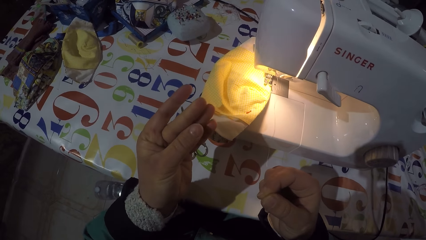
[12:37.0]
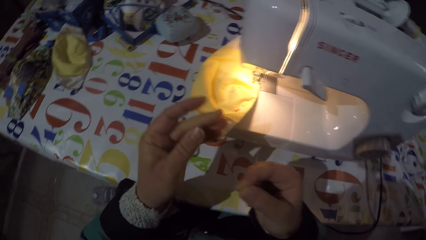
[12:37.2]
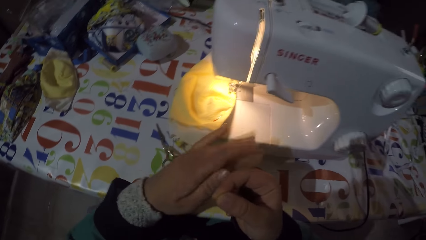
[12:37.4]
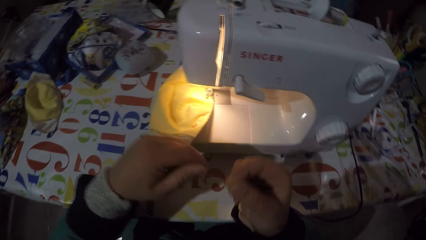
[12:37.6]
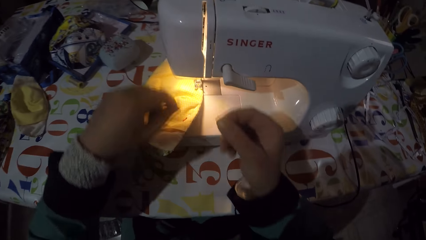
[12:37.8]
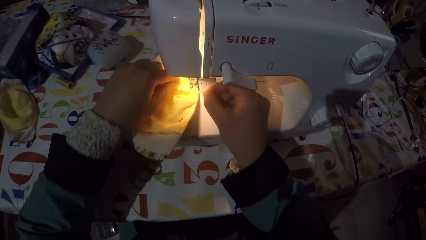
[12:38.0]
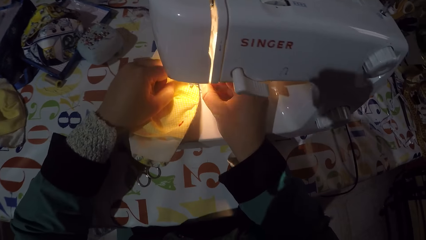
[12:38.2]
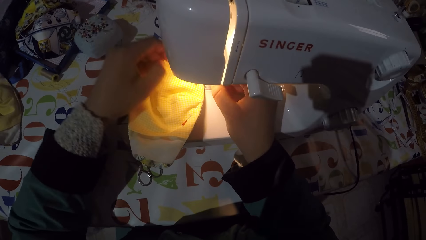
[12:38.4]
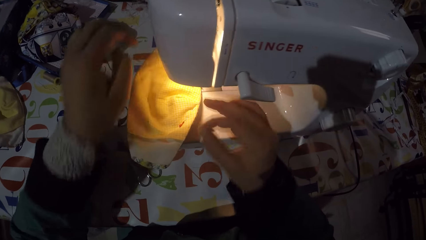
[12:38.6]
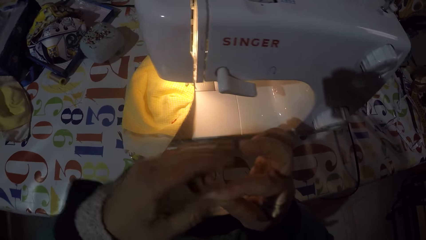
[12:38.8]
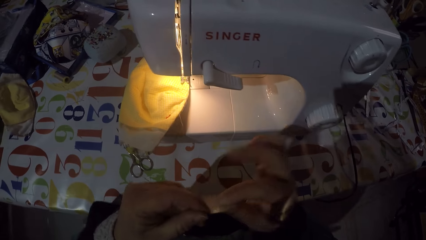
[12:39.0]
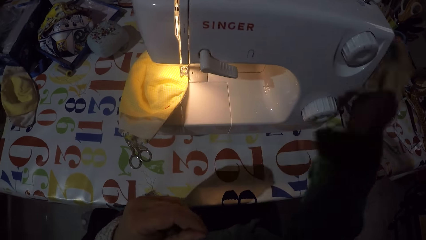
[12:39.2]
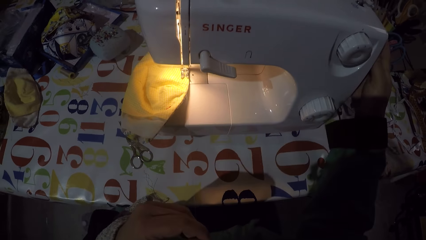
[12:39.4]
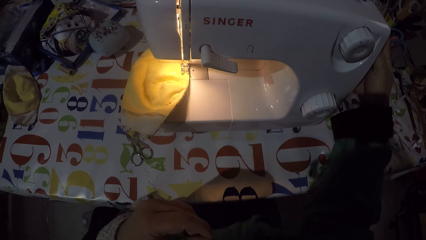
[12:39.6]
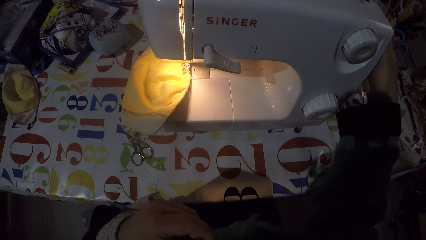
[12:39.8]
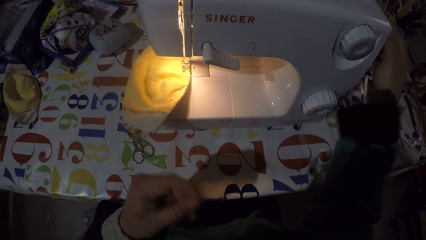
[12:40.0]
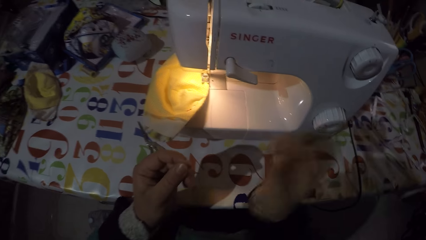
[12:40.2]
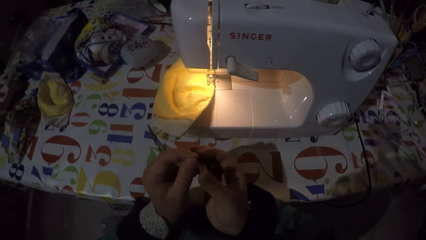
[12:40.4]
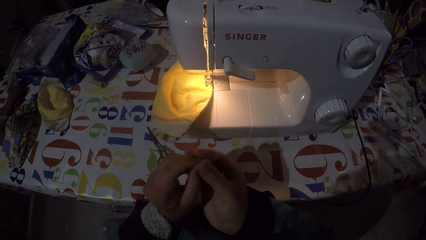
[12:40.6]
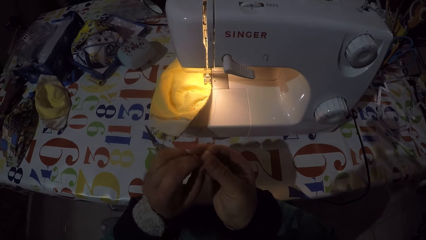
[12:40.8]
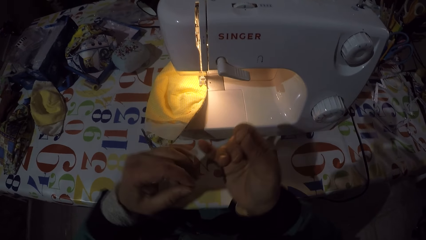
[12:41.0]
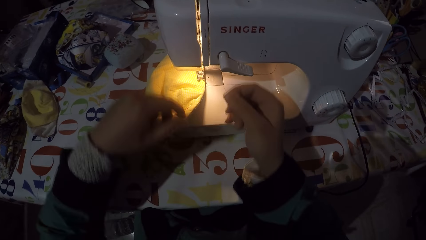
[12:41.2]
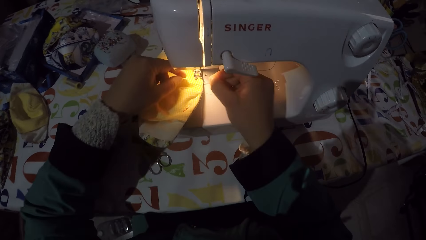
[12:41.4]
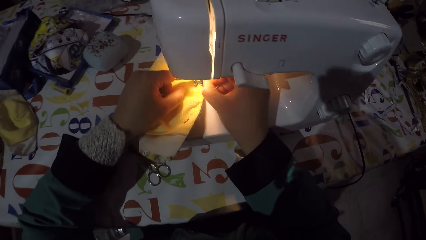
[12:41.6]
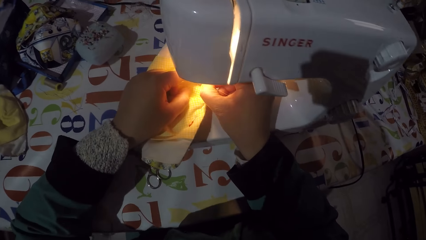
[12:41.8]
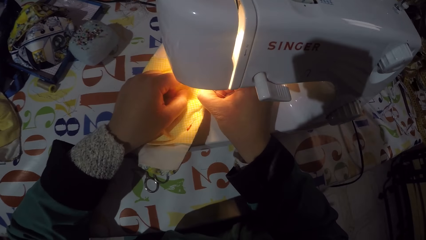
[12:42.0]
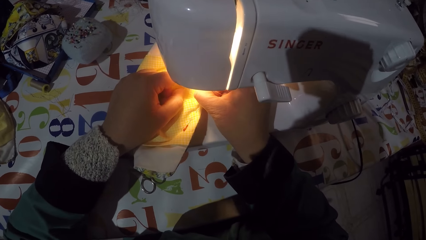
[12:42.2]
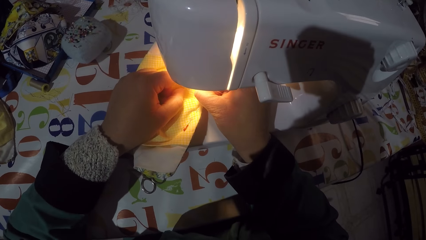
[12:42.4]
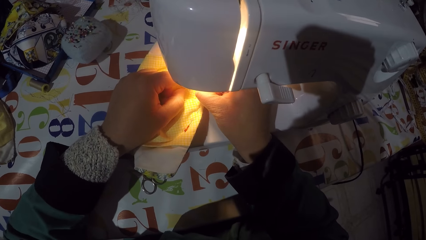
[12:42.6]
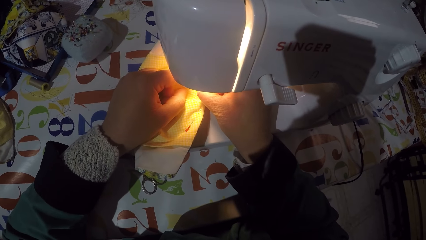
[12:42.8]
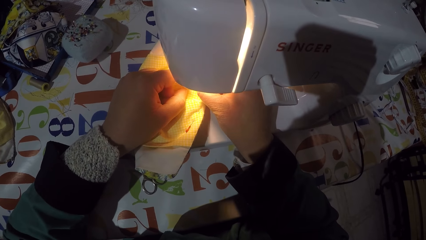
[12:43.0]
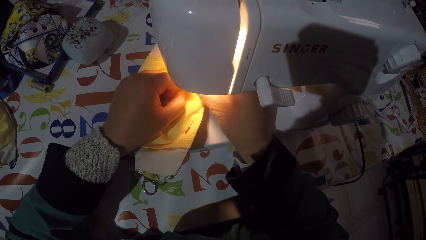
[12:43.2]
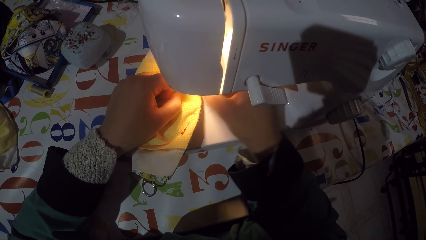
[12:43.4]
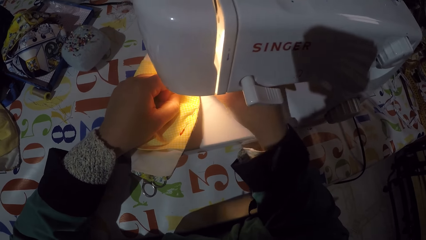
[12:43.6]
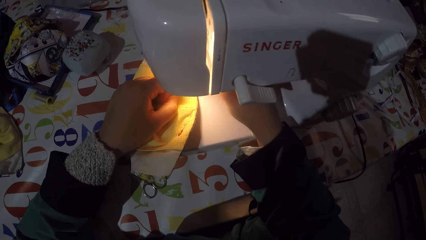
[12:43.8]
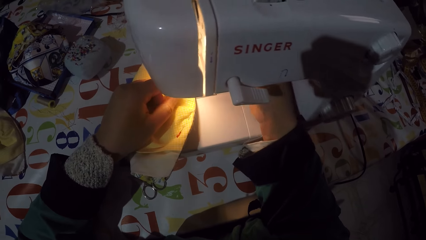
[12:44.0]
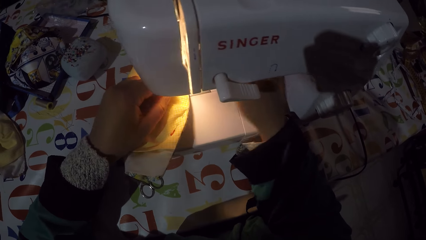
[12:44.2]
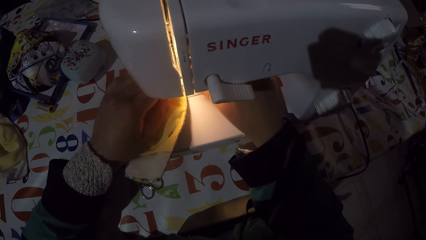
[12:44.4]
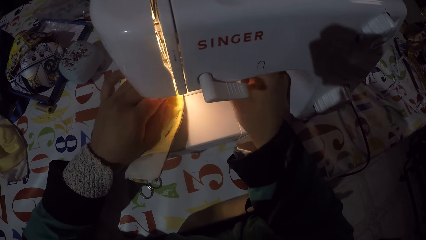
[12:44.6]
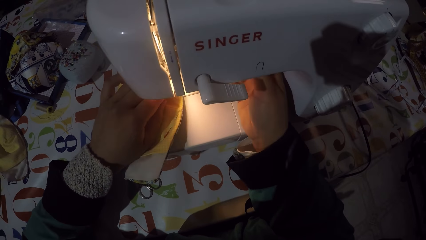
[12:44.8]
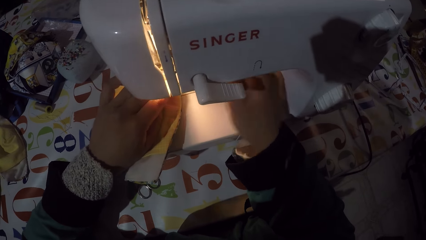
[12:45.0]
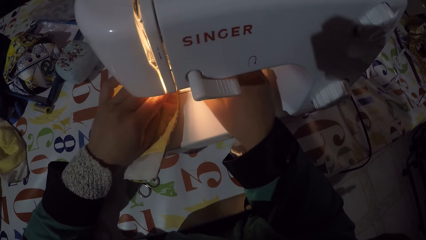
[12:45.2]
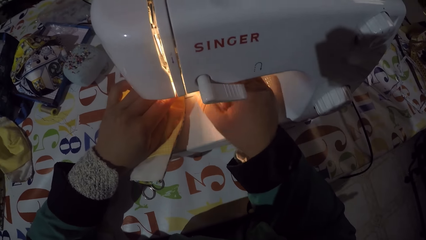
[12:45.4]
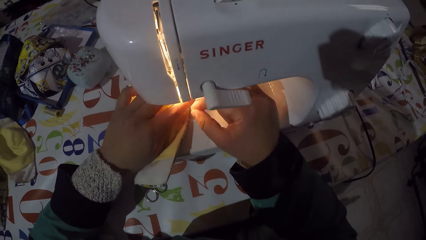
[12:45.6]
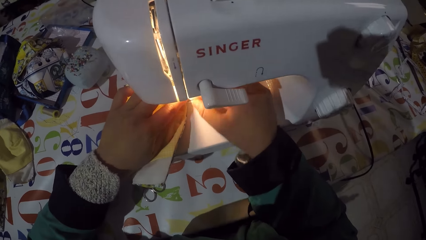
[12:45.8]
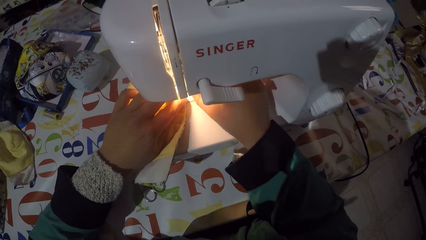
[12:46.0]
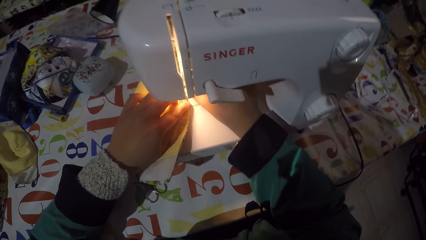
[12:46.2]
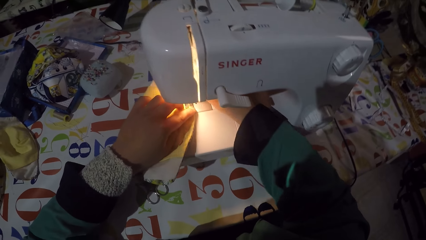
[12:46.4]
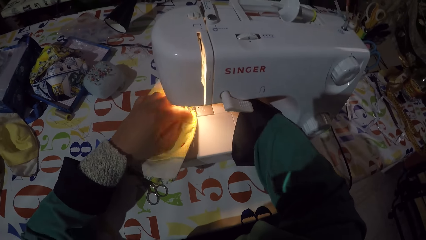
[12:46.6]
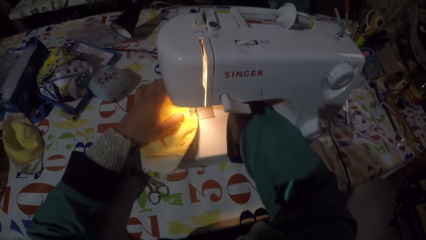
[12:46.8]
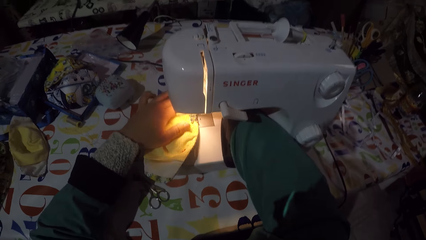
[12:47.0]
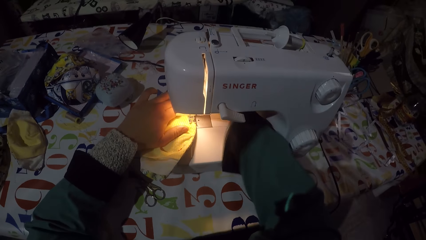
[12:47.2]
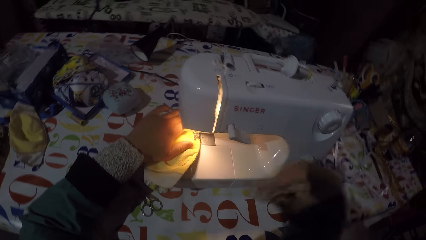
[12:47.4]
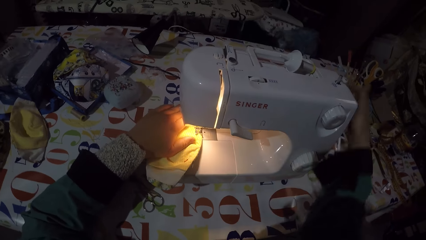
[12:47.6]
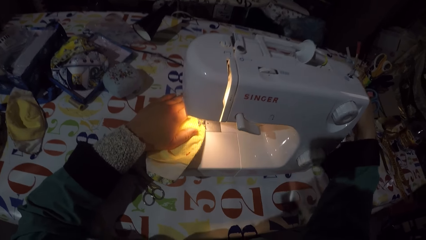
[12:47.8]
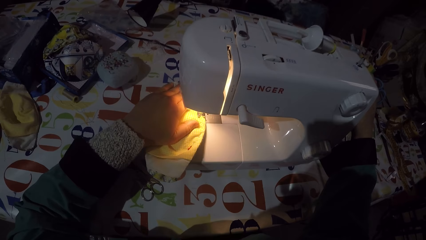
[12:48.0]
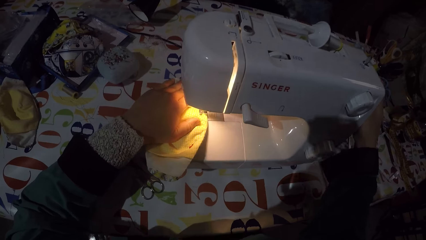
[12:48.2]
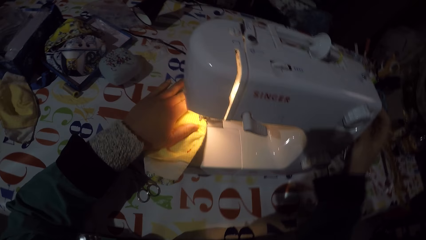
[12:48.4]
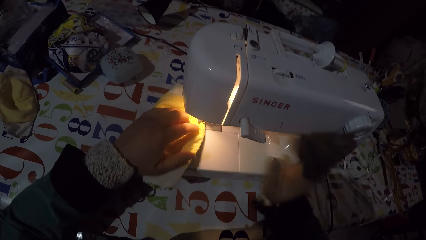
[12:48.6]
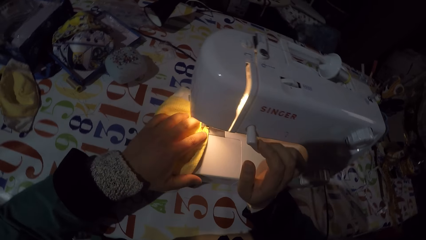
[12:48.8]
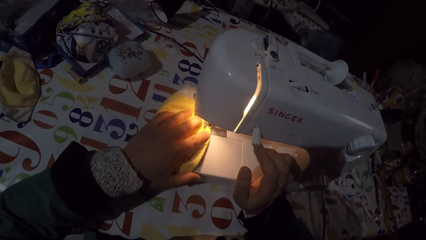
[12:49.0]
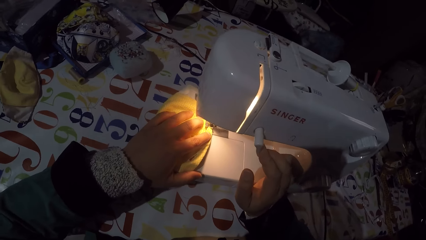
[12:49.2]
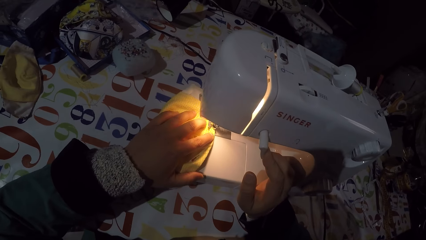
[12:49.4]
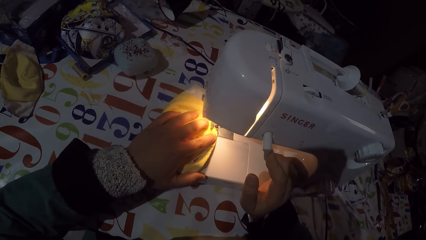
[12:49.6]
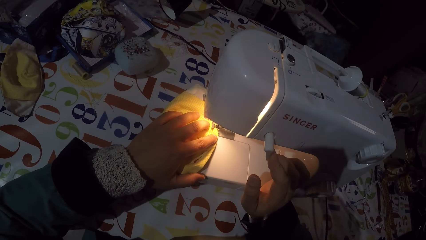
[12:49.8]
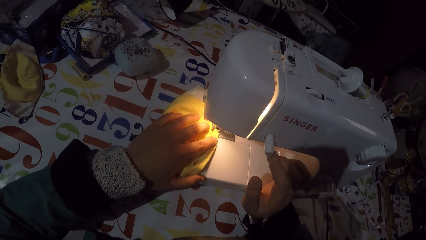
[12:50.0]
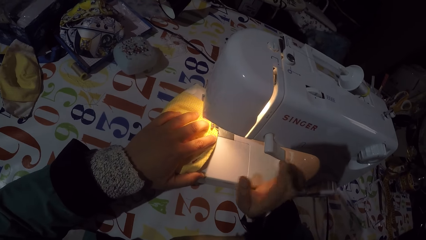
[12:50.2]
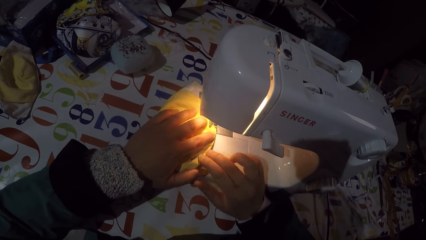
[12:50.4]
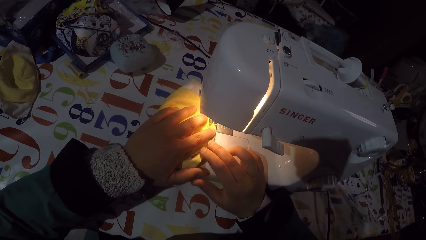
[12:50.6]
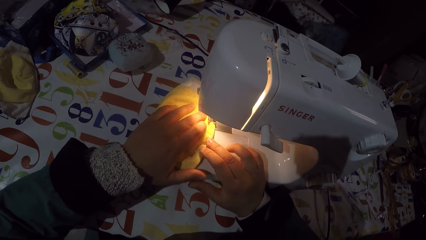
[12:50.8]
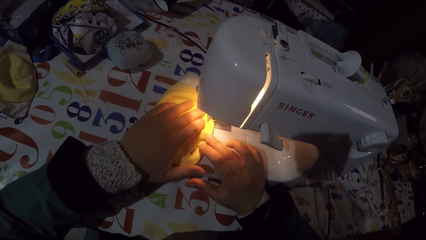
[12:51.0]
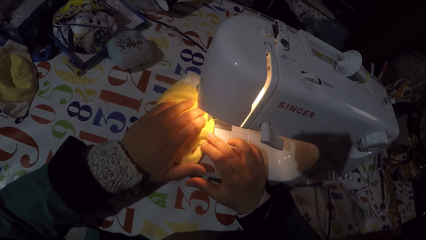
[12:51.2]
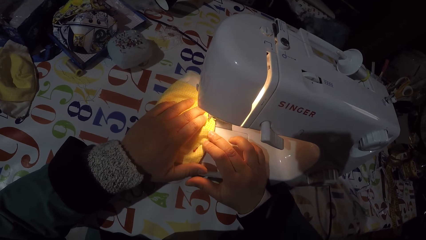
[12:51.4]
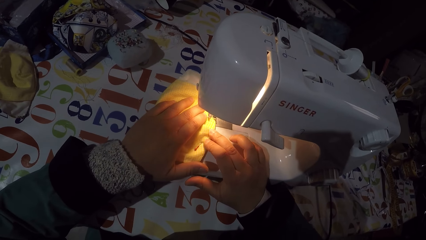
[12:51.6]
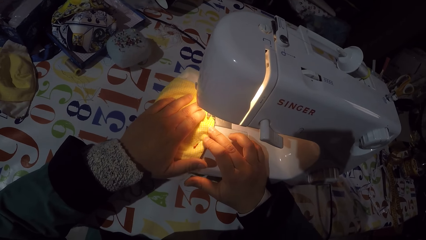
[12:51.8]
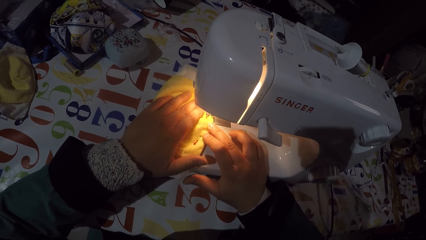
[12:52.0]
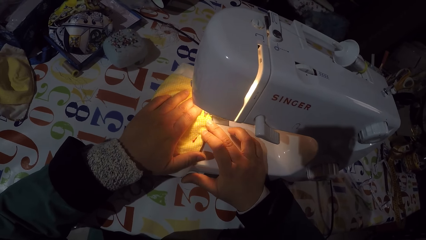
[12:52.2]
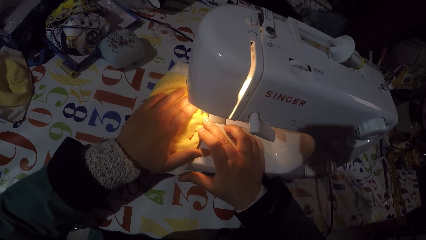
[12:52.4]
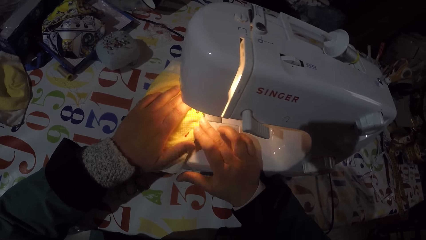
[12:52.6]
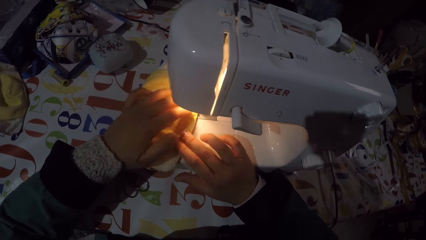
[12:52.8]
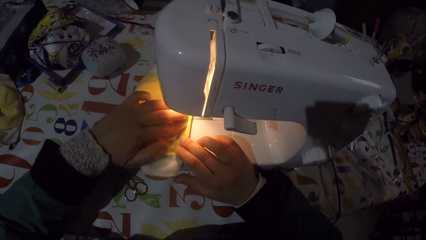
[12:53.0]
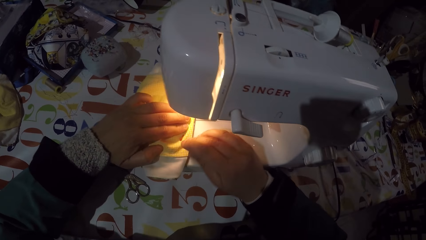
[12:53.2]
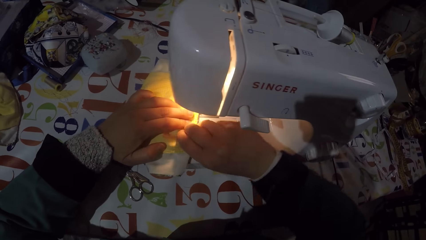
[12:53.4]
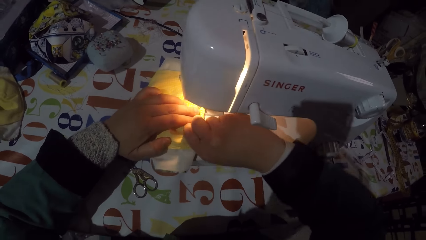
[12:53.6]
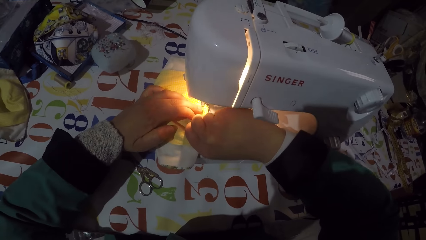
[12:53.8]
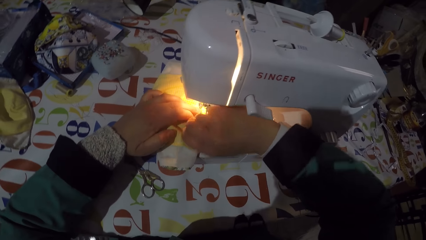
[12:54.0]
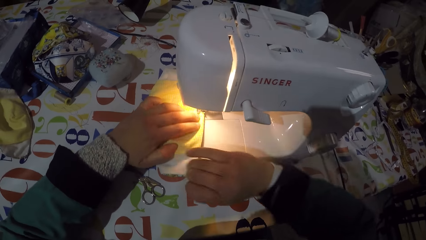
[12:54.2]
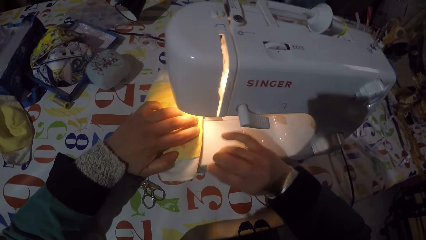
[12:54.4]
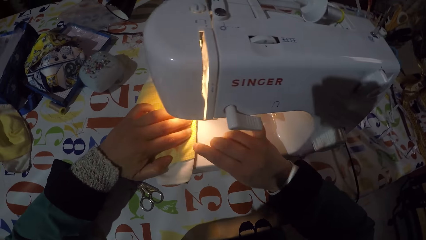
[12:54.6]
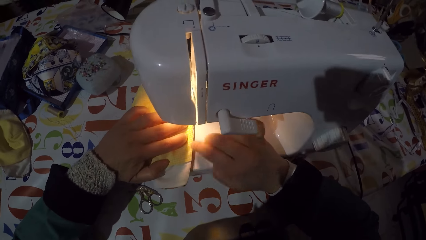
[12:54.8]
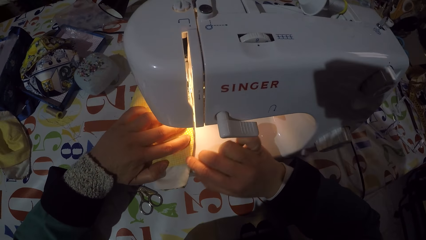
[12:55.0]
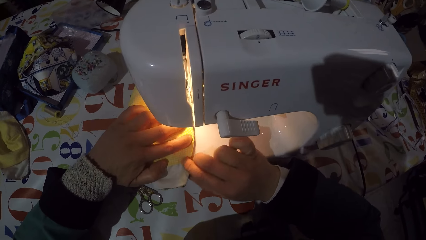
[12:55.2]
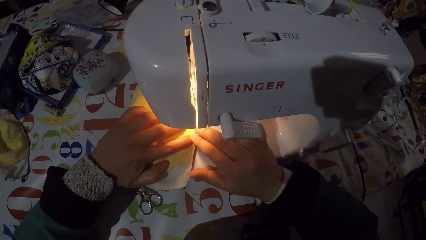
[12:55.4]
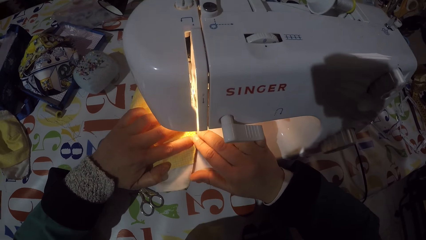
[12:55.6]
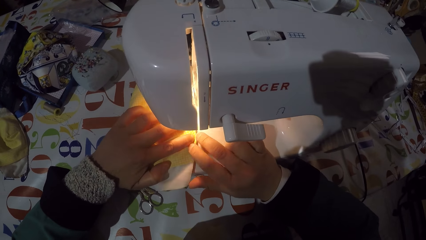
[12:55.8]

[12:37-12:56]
The camera wearer adjusts a balance wheel. They coil up a string on a needle. They adjust the balance wheel. They turn on the sewing machine. They sew a mask. They remove a pin from the mask.
